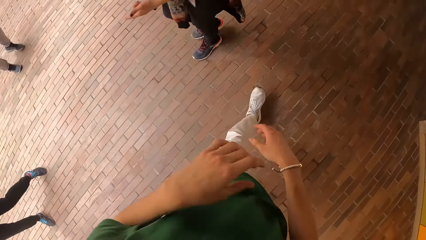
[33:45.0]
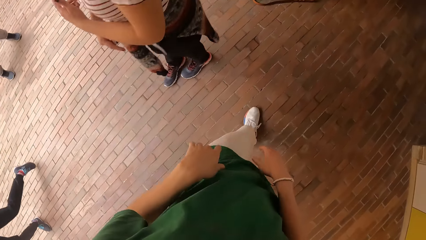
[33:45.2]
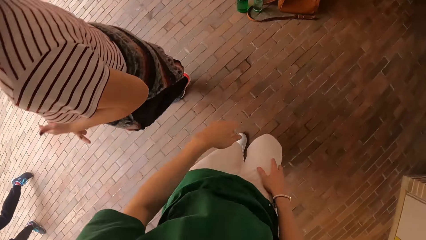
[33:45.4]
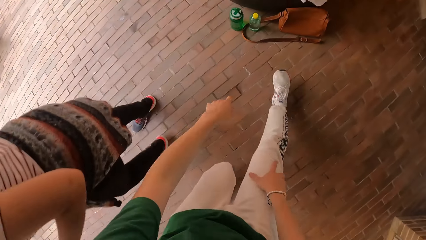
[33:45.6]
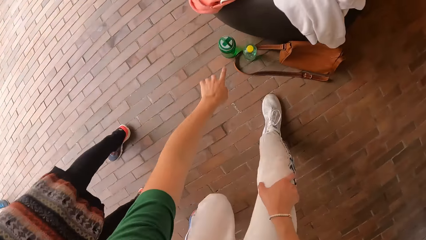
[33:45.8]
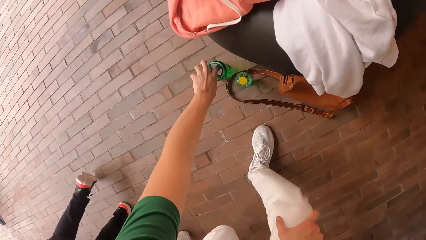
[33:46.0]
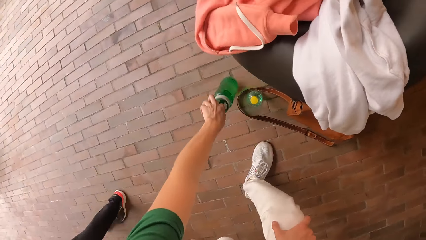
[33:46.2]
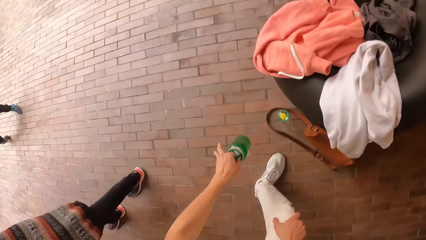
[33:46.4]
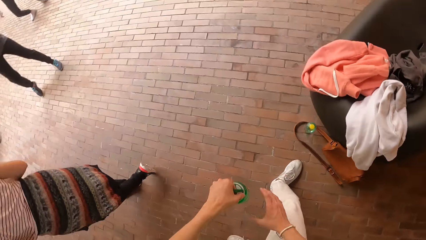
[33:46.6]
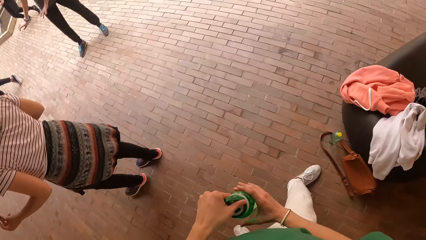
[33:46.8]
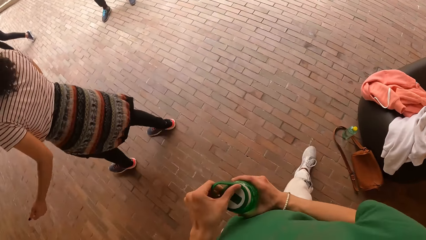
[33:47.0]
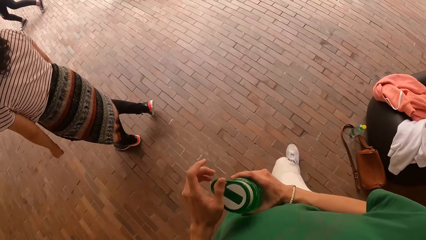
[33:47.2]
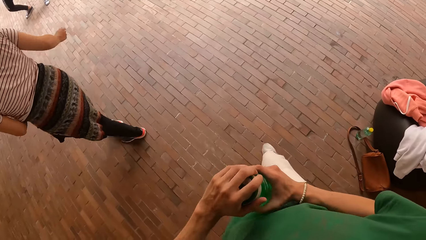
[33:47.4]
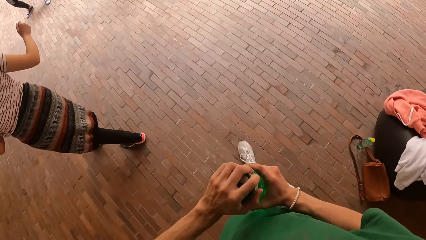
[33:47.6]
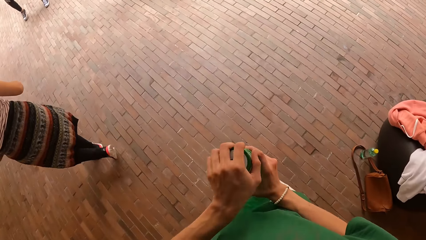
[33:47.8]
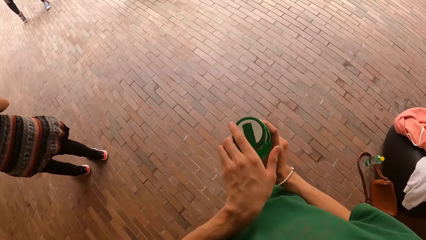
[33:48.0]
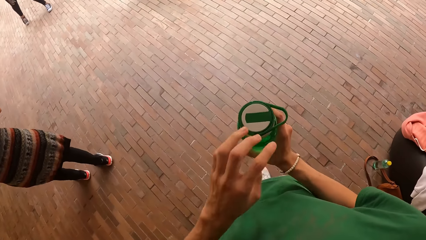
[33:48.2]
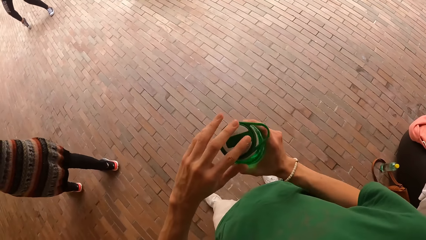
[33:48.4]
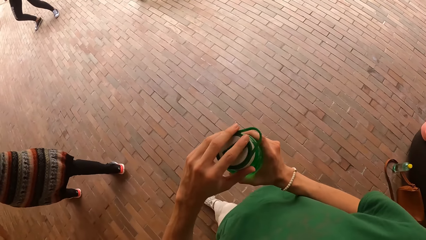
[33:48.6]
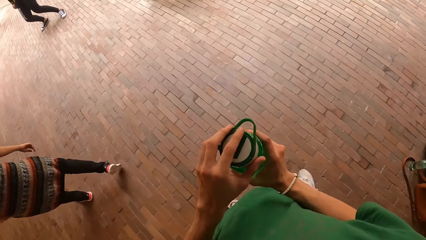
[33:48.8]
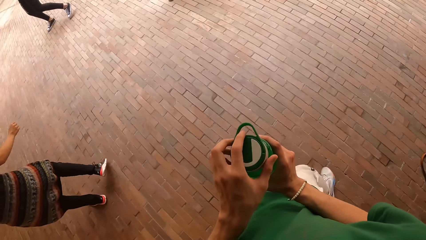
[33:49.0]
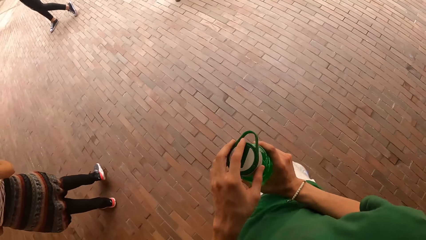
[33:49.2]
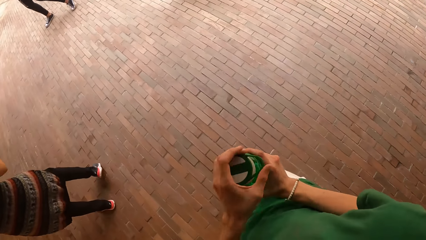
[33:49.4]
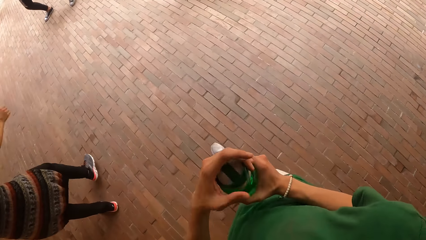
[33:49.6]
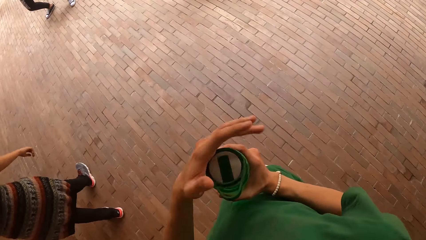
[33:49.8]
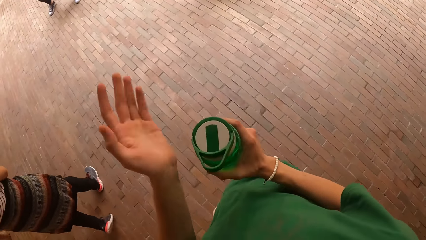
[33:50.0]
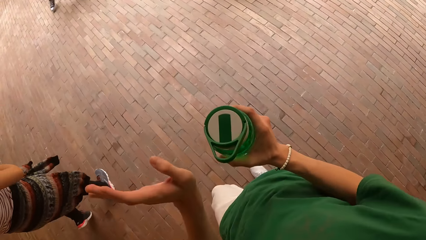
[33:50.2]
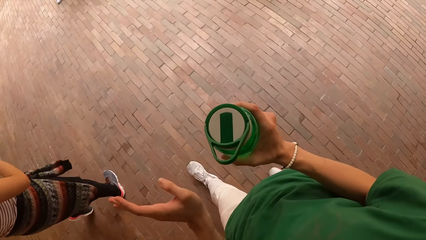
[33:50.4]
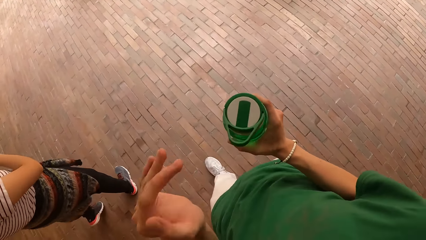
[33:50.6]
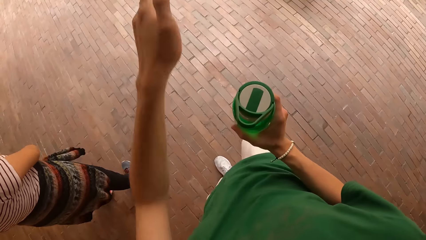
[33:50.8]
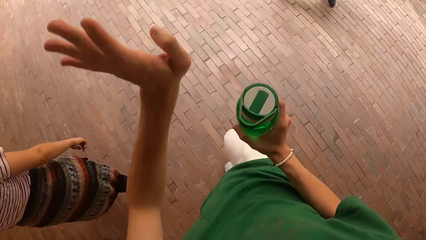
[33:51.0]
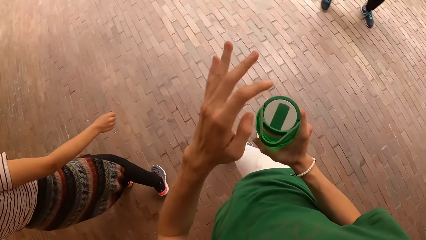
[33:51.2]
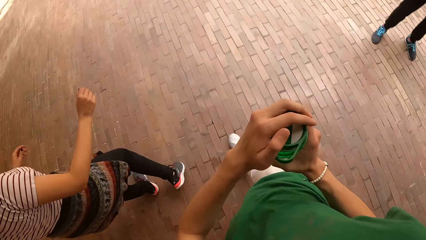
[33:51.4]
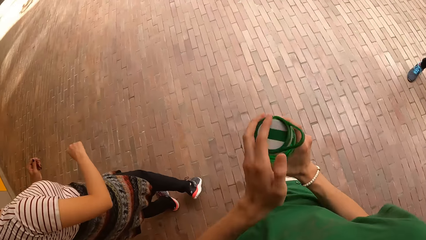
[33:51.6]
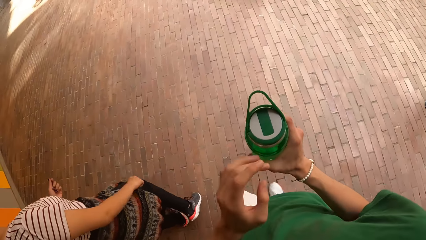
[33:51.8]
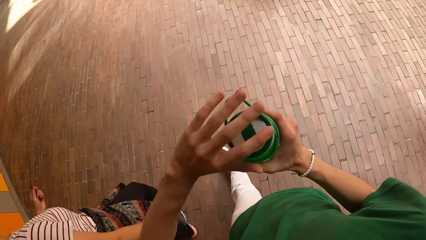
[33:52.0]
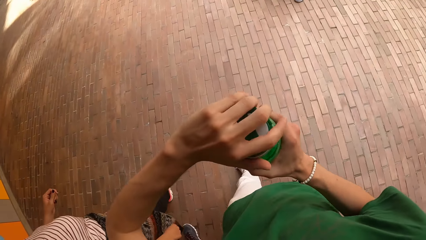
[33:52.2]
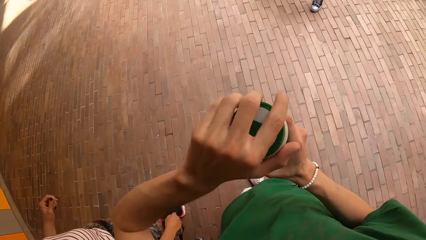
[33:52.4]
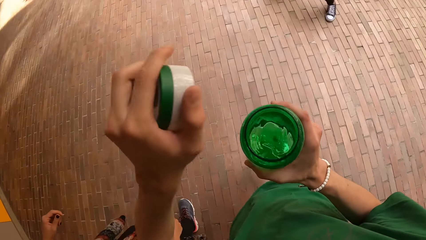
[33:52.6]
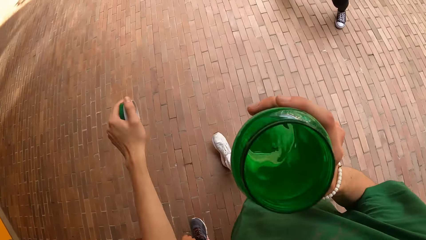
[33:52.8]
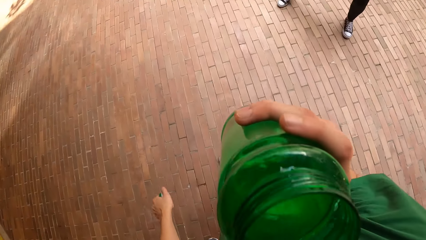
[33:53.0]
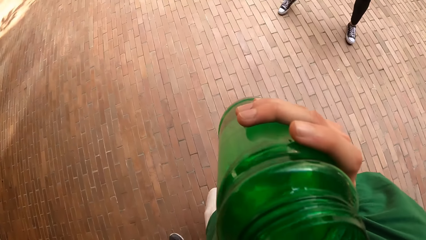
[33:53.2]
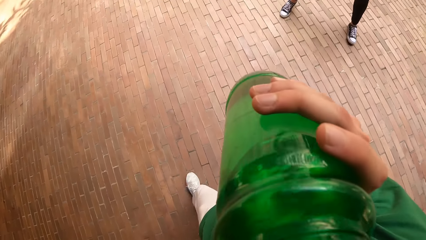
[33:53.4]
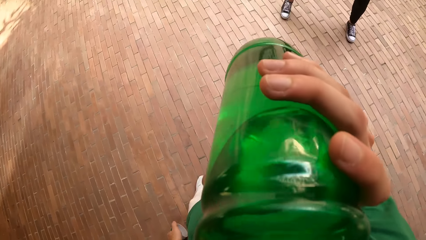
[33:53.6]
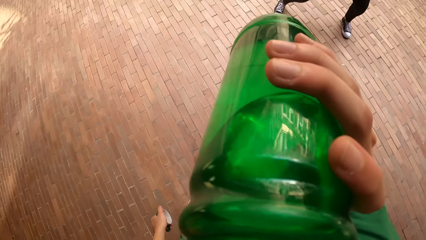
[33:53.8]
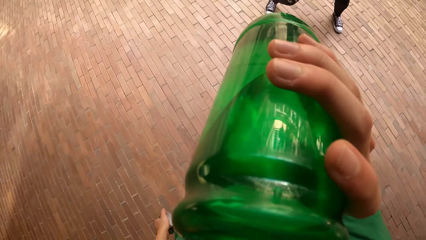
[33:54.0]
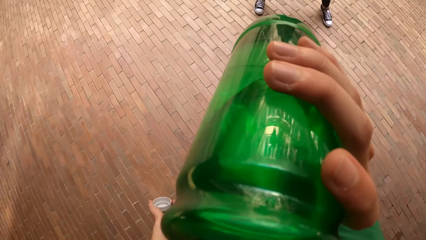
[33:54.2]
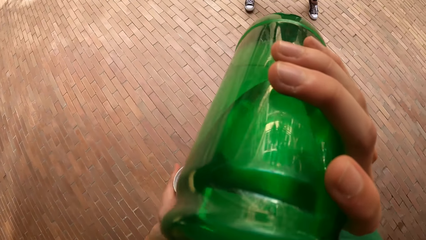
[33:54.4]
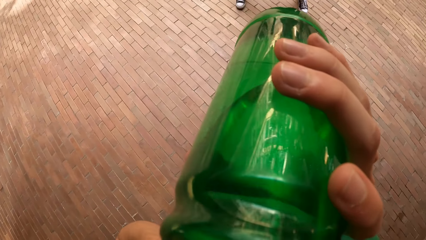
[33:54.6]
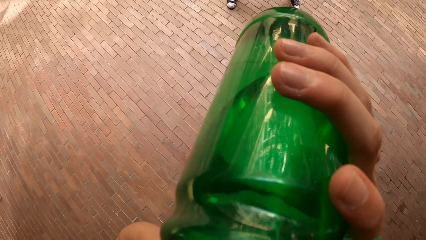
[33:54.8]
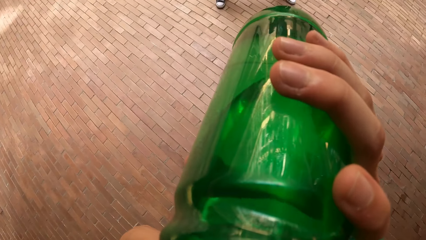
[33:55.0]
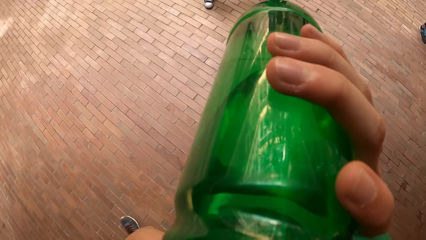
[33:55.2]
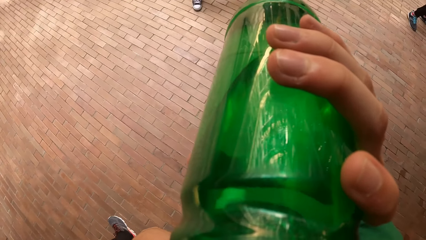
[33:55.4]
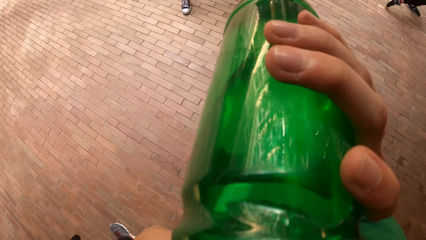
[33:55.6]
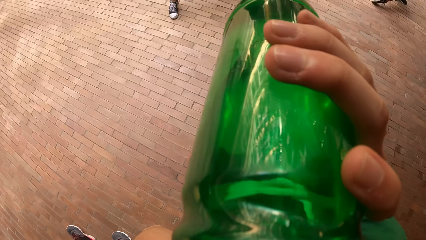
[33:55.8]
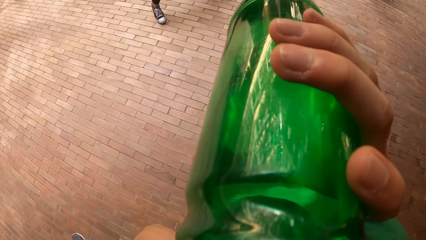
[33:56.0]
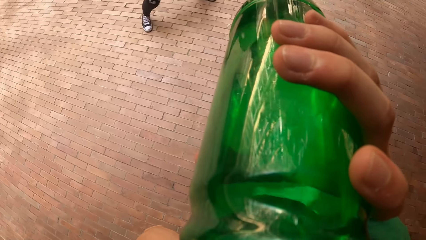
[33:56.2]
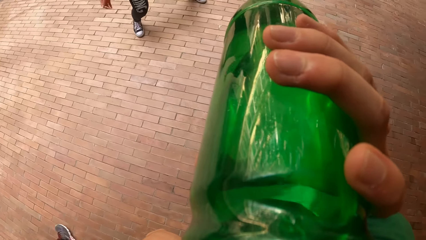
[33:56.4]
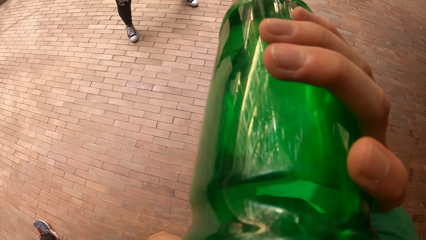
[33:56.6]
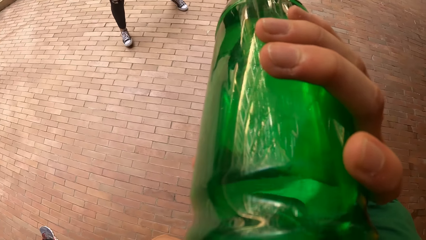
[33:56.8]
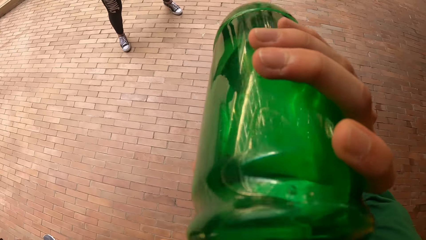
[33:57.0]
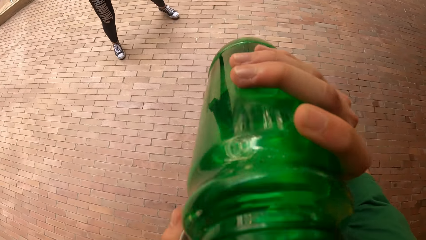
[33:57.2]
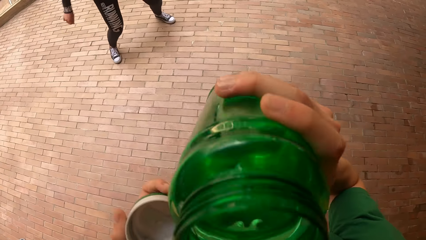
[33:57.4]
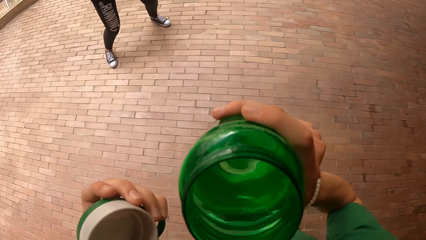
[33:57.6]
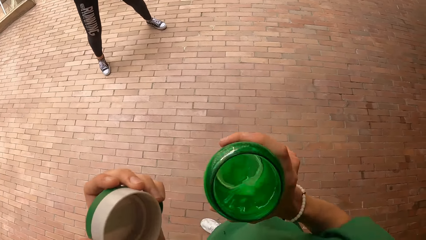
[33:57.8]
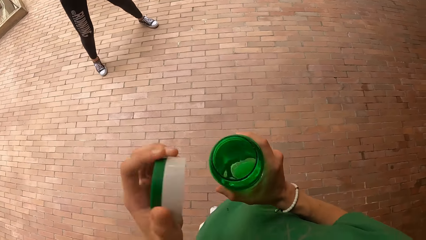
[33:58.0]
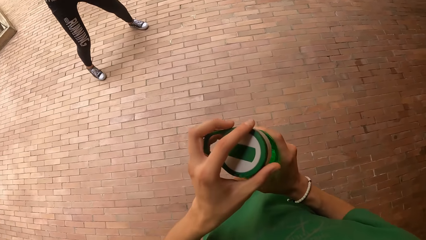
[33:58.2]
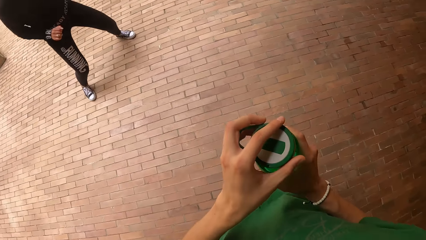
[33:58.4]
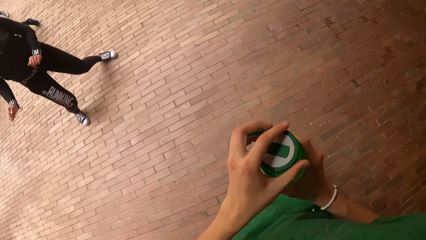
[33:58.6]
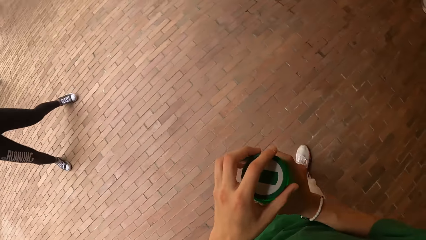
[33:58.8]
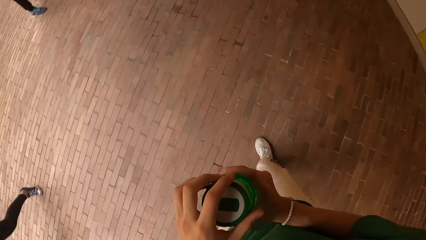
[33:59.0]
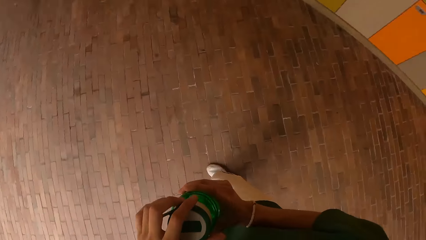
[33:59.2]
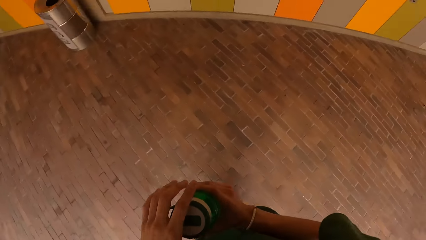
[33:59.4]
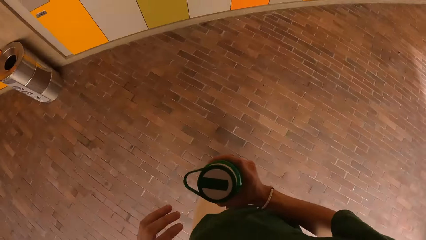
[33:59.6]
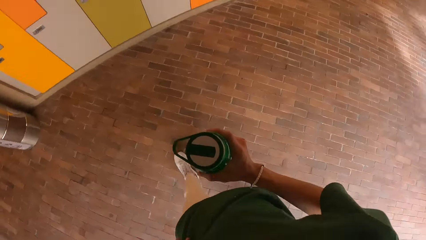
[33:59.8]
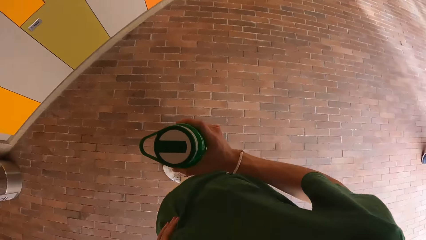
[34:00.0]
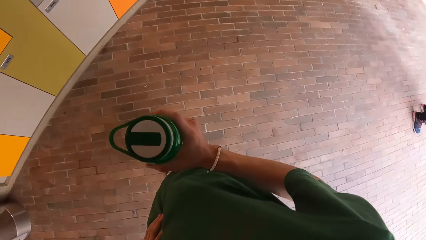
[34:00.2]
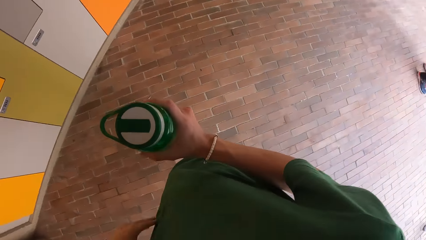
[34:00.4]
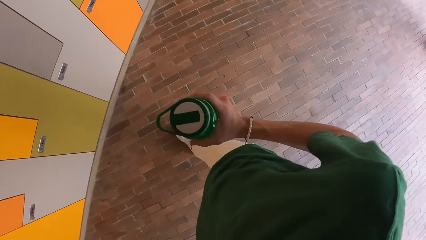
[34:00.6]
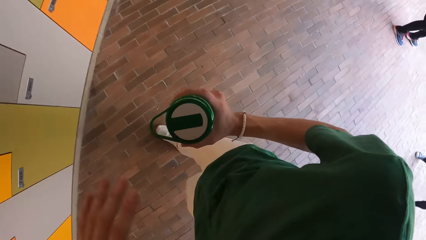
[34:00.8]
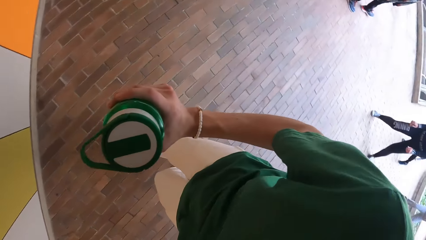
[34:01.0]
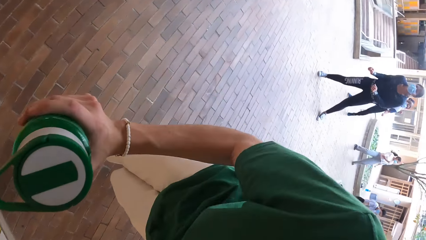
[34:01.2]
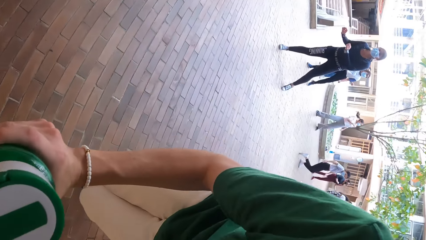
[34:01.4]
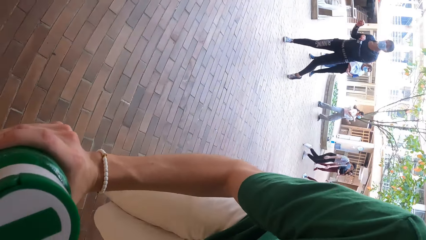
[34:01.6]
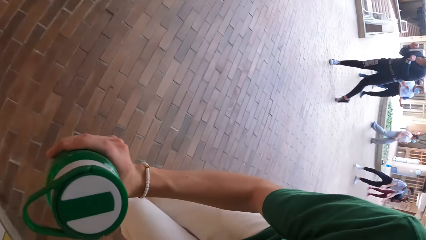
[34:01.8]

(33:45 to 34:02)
The camera wearer drops his hand. He picks up a bottle from the floor with his left hand. He holds the bottle with his right hand. He opens the bottle with his left hand. A woman dances. The camera wearer moves his hand. He opens the bottle. He holds the lid in his left hand. He drinks water from the bottle in his right hand. He closes the bottle with the lid with his left hand. He turns around. He holds his waist with his left hand.
